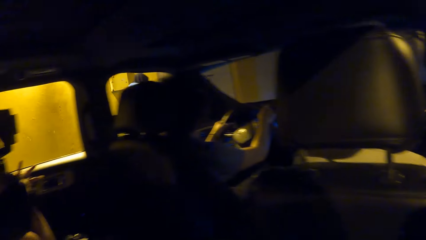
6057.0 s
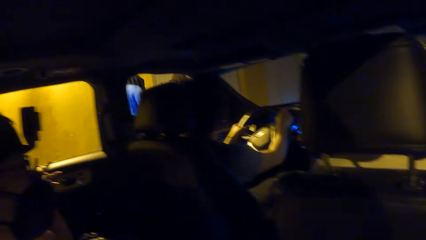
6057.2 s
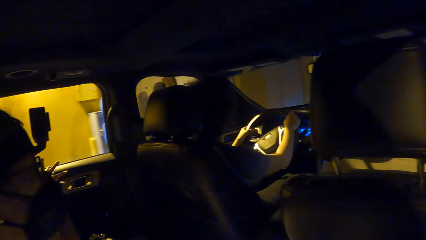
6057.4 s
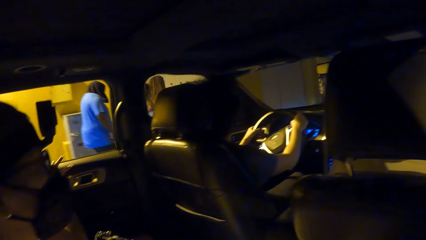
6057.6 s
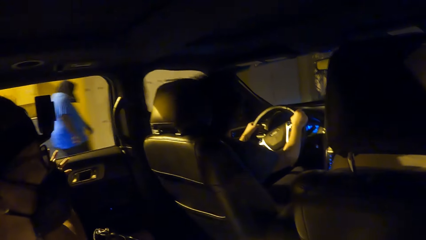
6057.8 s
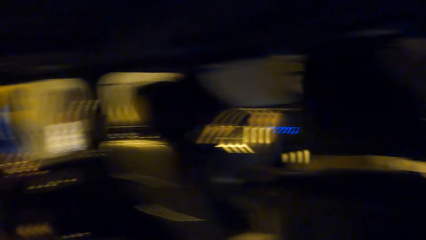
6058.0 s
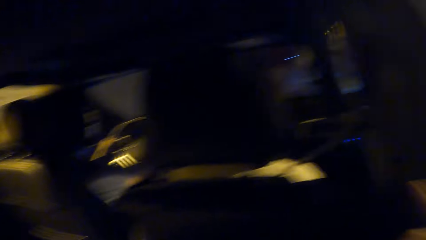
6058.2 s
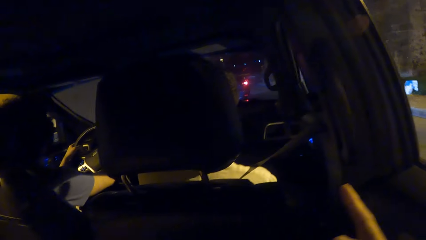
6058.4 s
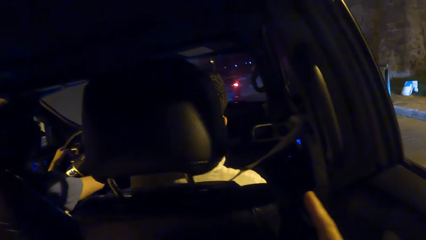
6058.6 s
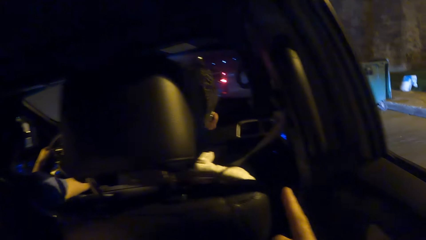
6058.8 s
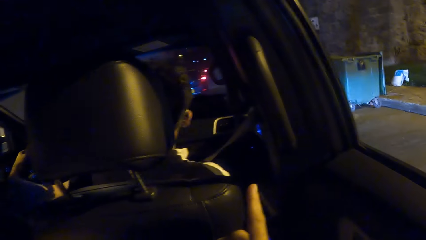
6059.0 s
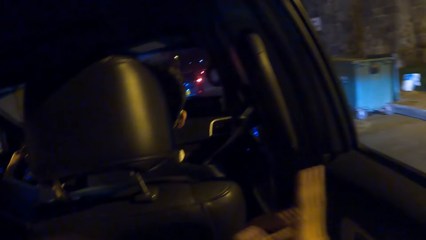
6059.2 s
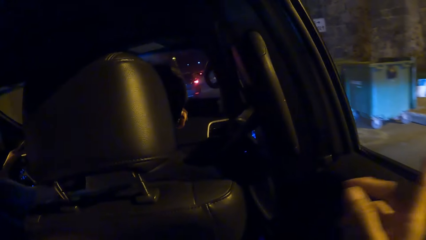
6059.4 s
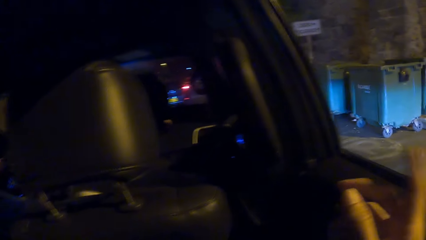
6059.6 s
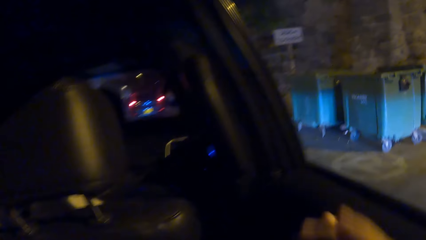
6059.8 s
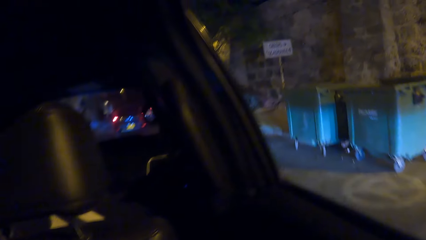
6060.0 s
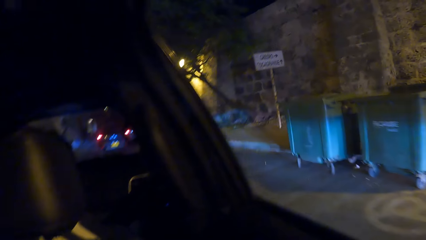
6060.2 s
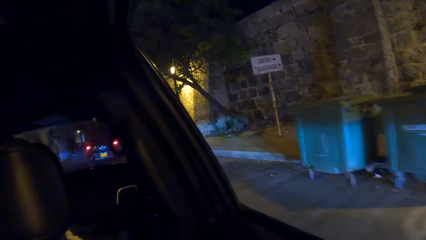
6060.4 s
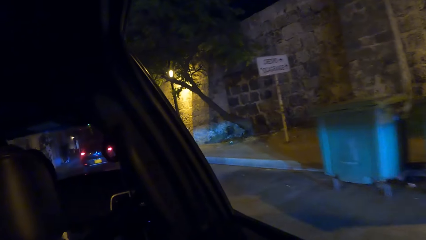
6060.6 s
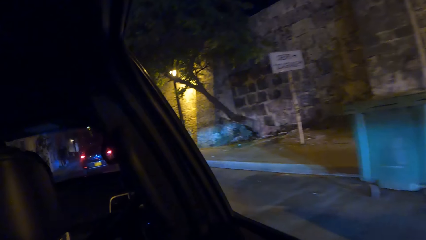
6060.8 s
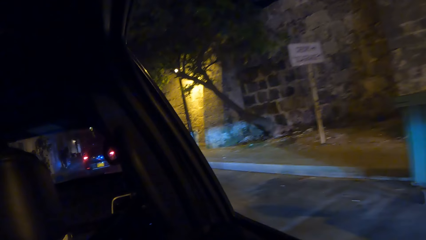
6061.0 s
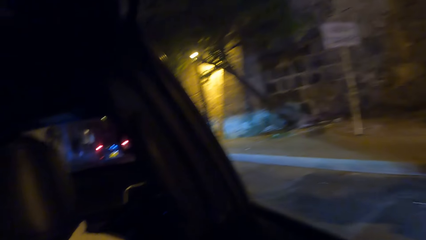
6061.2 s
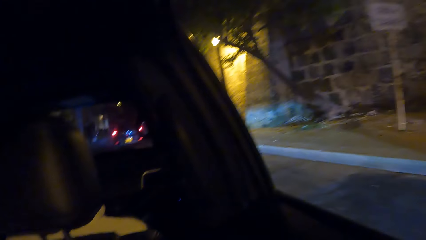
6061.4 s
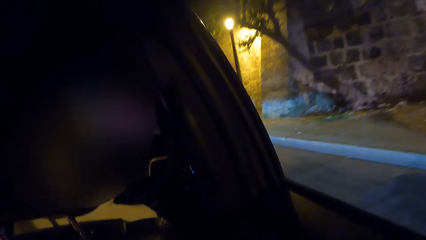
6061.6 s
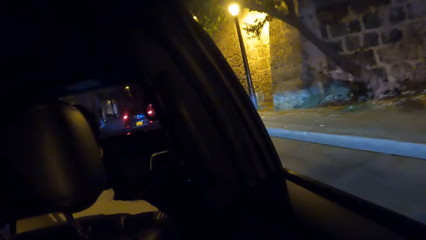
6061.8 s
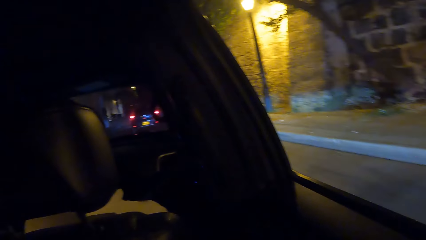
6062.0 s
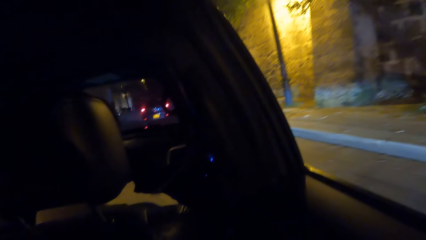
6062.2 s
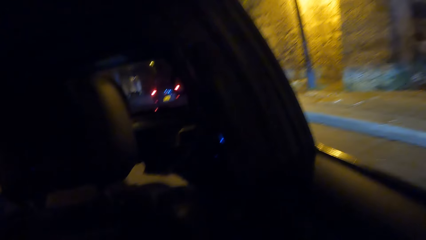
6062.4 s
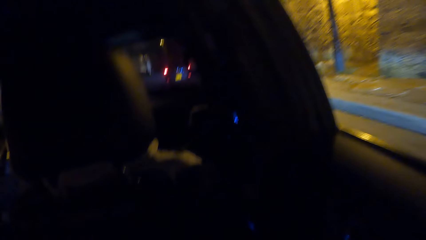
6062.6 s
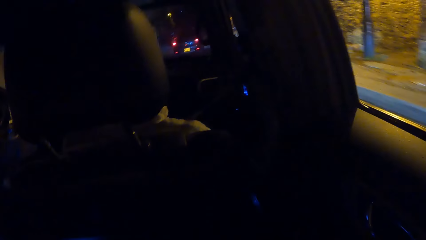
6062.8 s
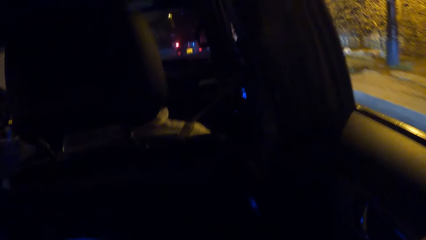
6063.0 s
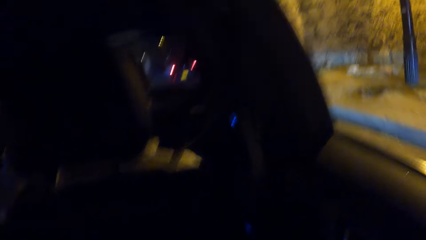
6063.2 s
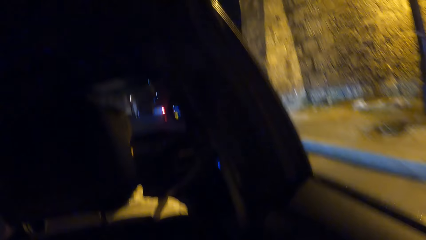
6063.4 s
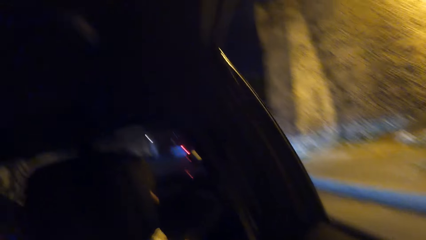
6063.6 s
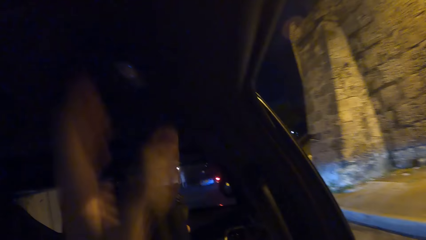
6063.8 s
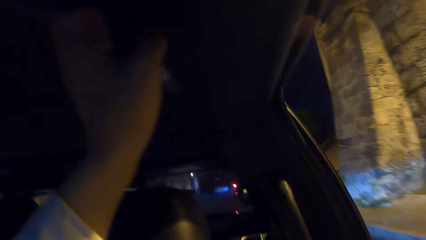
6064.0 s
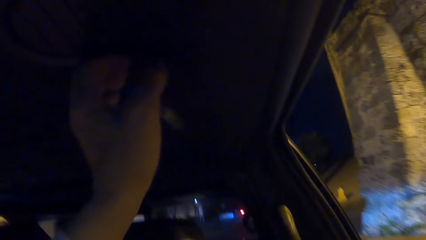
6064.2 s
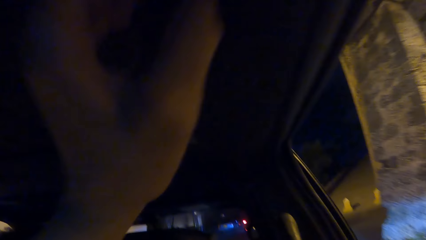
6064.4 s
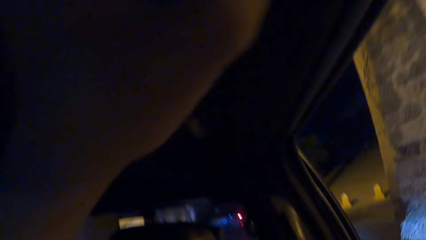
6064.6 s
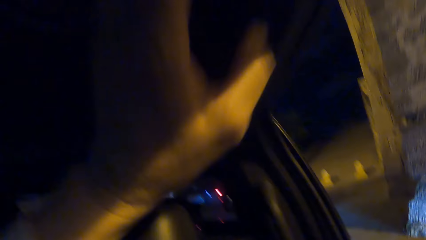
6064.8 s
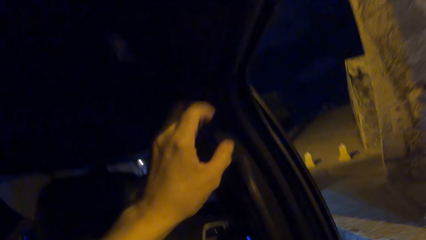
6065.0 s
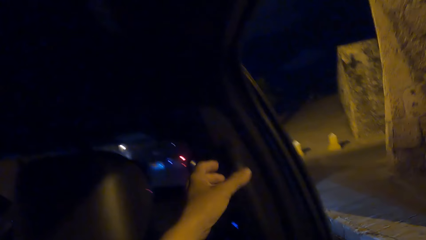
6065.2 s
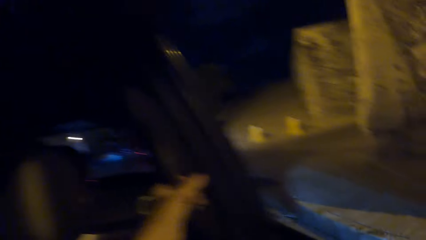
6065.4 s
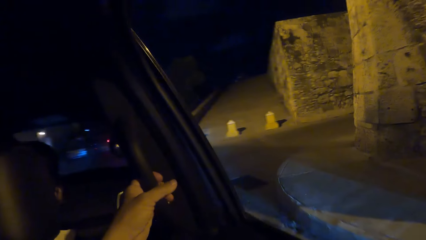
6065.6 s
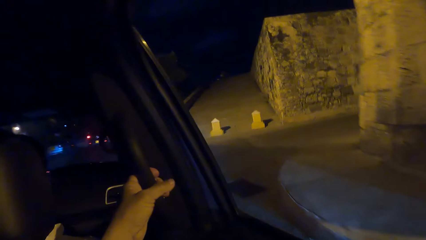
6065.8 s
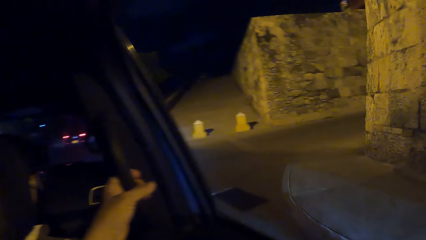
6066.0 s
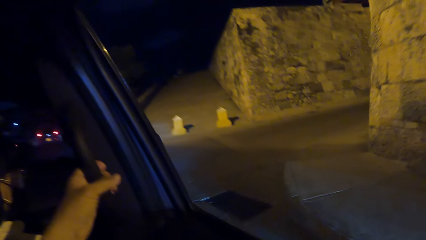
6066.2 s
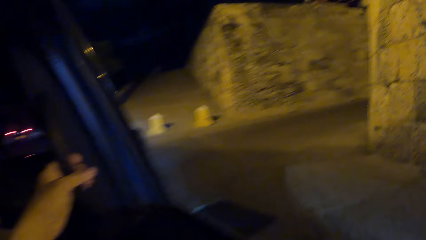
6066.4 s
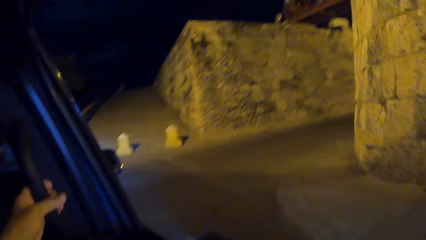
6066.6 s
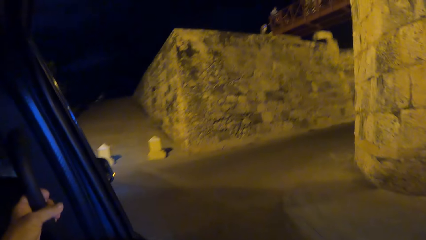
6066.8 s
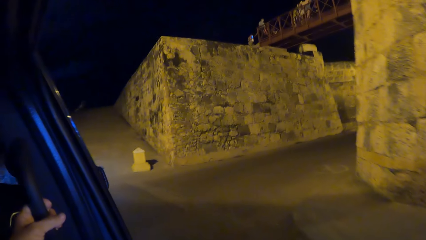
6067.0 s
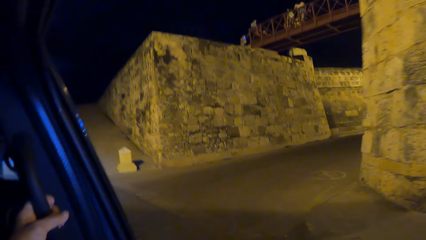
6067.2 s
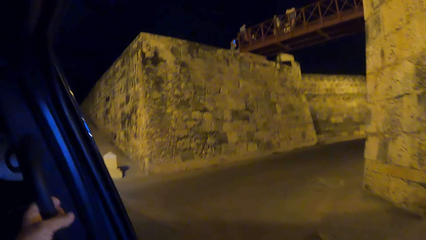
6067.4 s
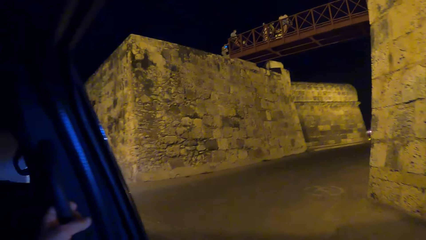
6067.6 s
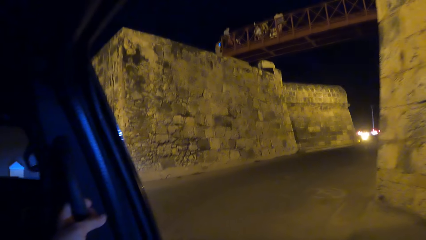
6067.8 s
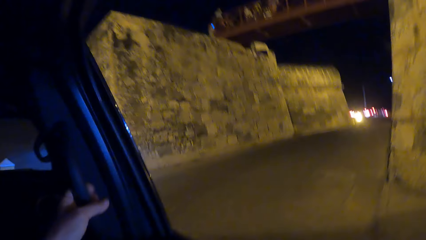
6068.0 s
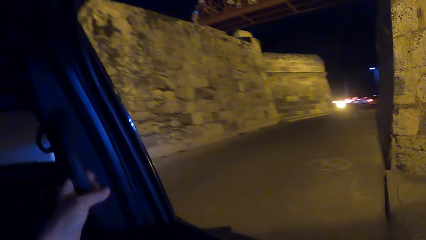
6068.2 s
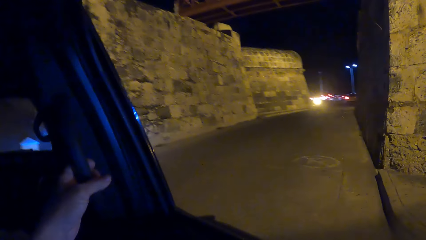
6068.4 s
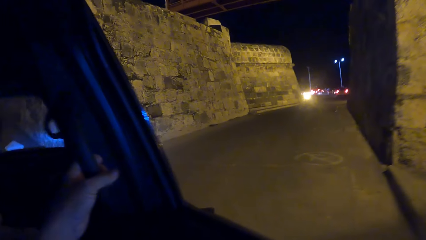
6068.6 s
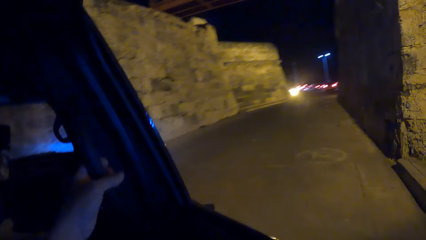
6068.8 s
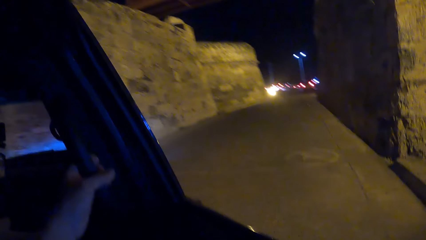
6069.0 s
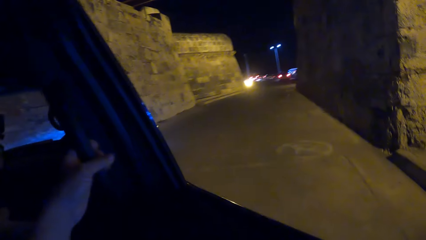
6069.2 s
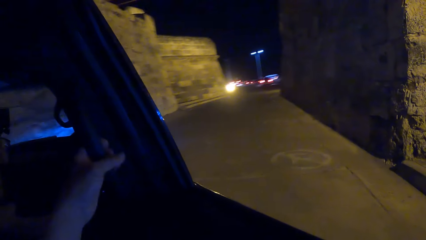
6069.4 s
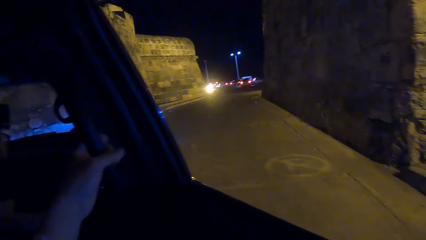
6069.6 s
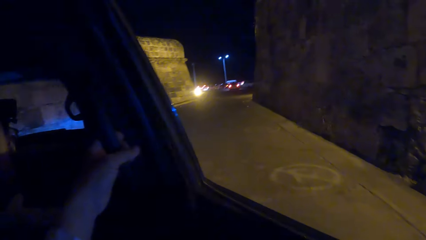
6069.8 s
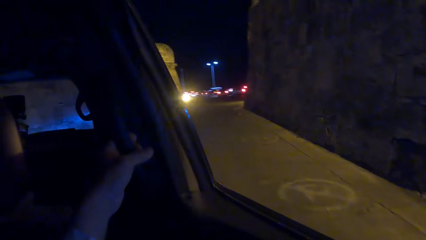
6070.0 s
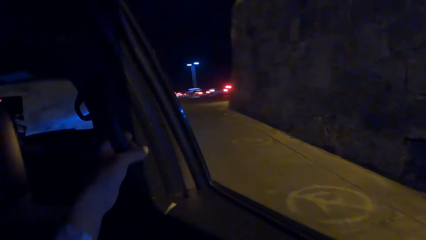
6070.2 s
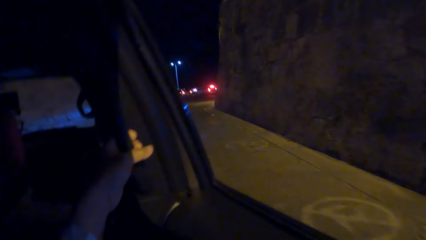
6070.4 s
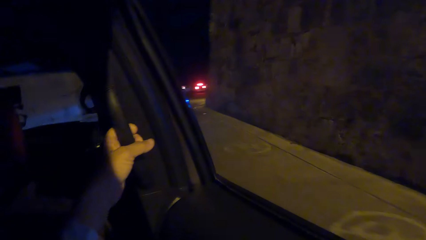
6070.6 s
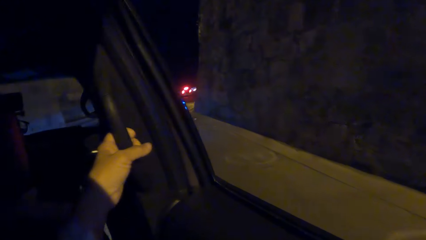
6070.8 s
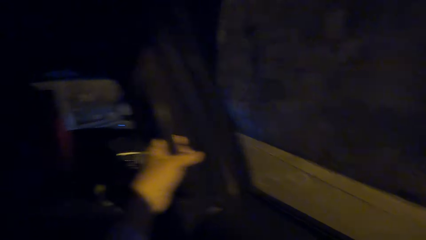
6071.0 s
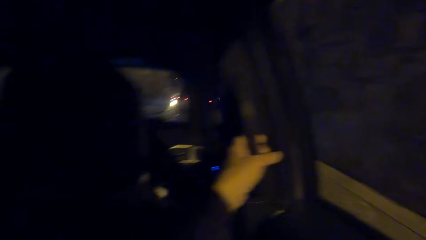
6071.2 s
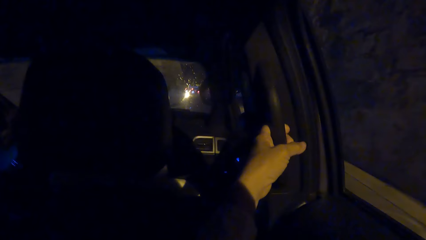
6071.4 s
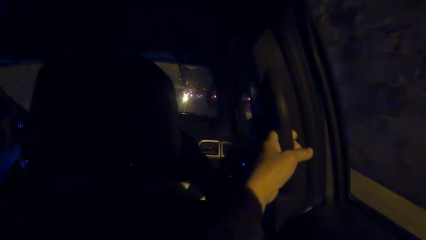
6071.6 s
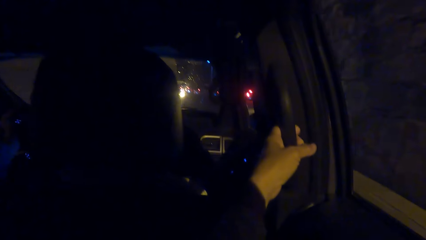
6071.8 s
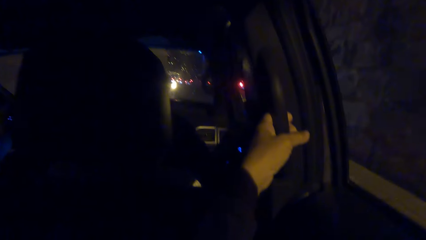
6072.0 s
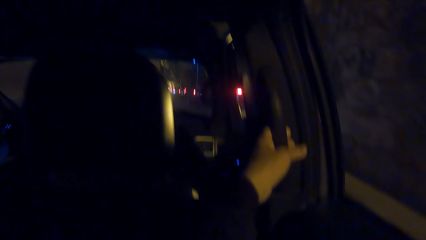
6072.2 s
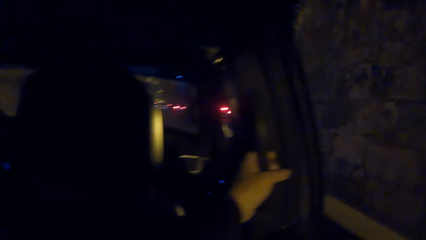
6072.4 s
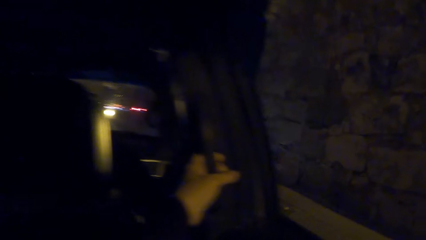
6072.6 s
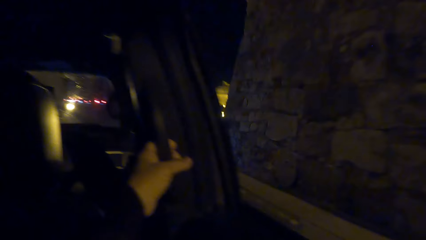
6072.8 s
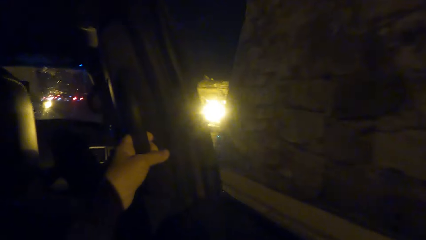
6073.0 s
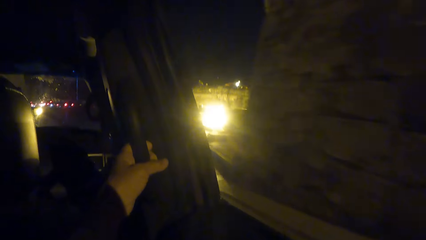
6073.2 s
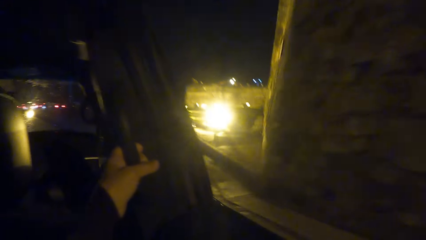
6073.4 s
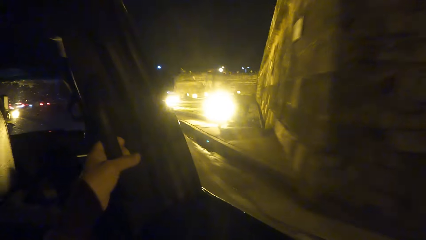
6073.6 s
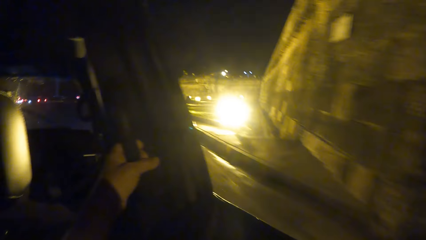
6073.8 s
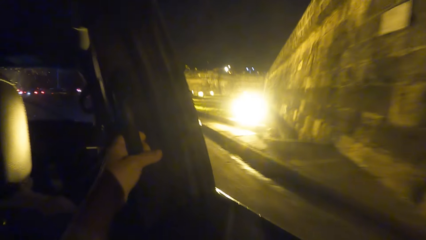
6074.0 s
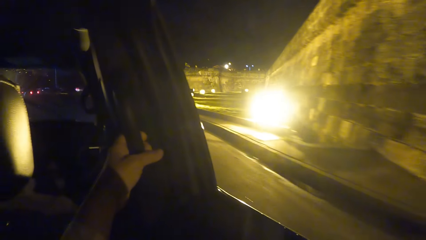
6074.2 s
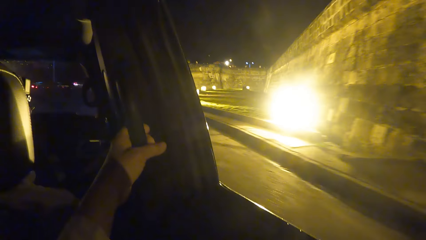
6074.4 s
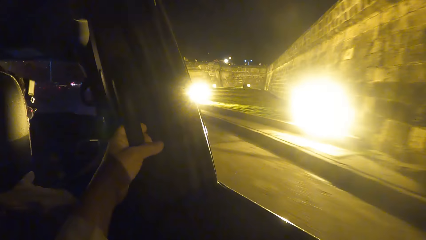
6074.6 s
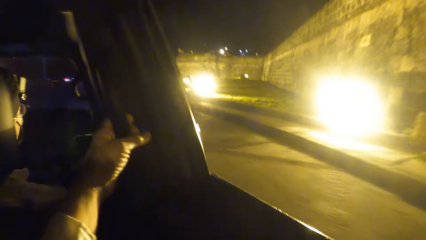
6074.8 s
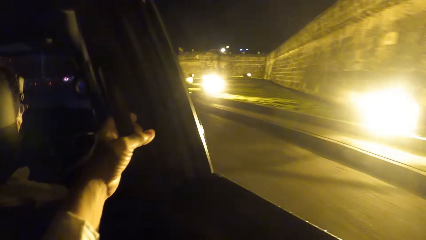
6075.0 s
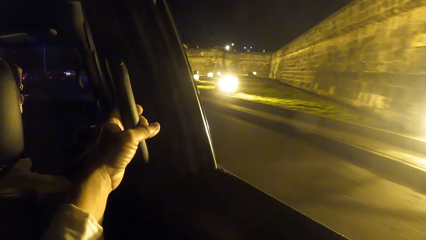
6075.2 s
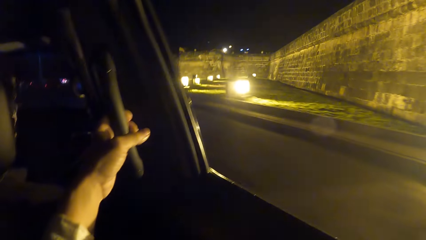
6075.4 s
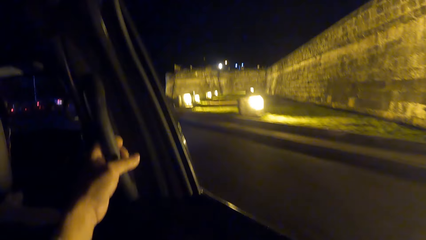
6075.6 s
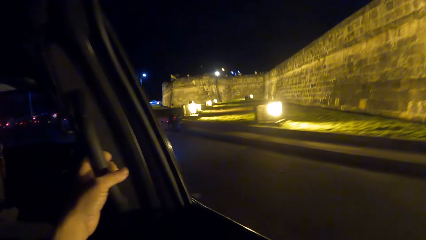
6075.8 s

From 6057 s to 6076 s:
The camera wearer gestures out with his hand. He looks outside the car. He raises his hand. He holds onto the car. He looks outside the car. He looks around. He looks outside the car.
